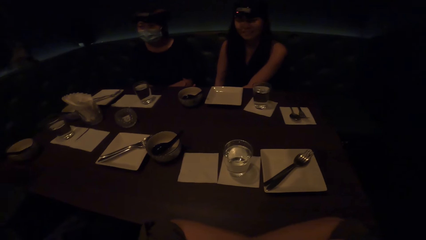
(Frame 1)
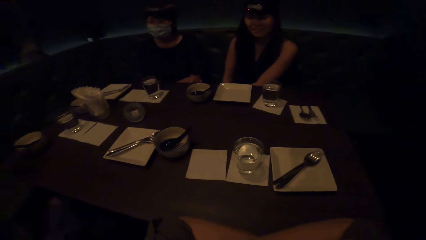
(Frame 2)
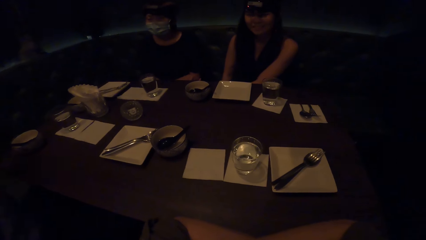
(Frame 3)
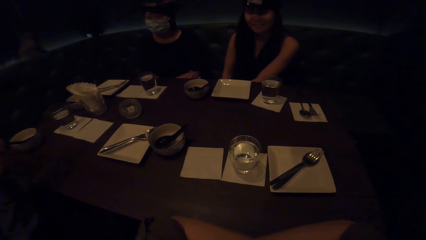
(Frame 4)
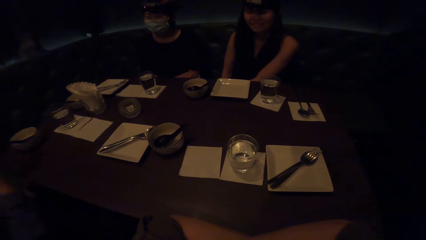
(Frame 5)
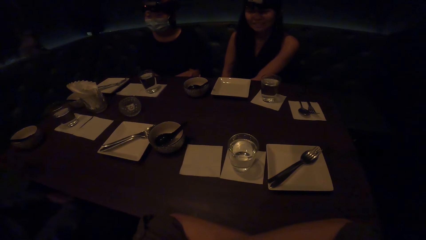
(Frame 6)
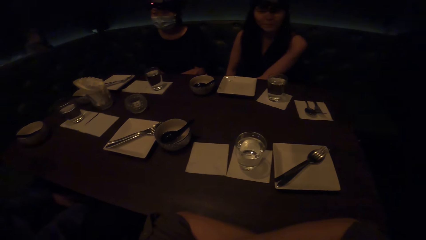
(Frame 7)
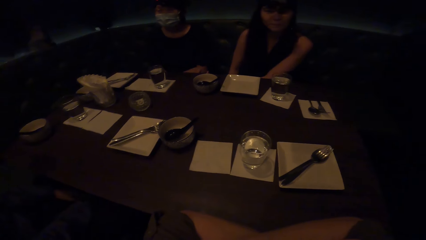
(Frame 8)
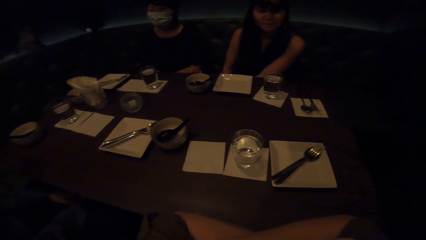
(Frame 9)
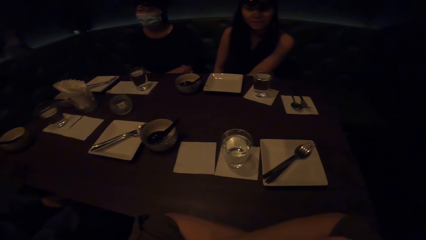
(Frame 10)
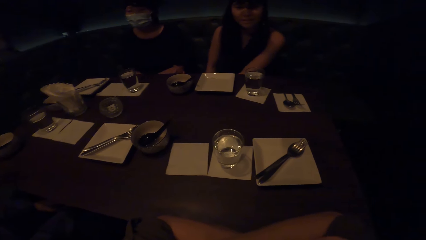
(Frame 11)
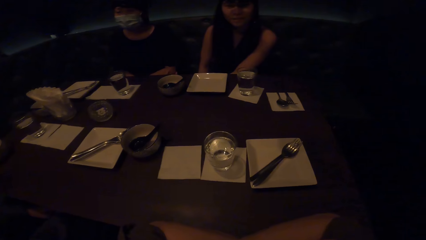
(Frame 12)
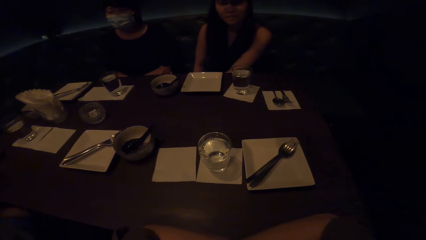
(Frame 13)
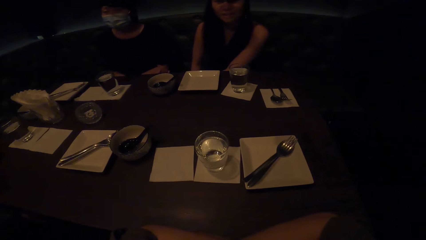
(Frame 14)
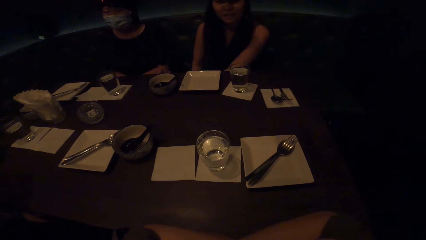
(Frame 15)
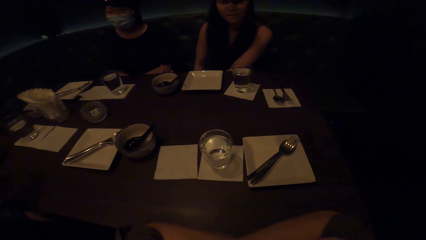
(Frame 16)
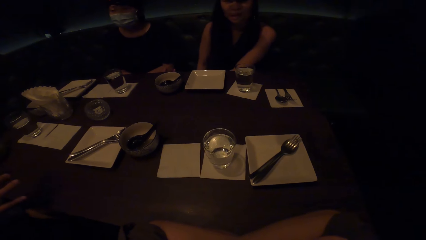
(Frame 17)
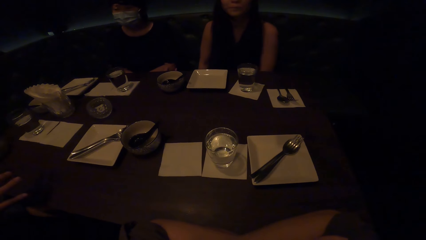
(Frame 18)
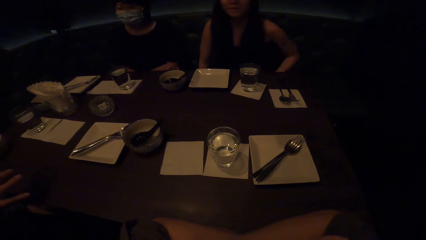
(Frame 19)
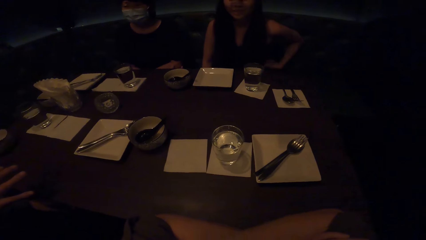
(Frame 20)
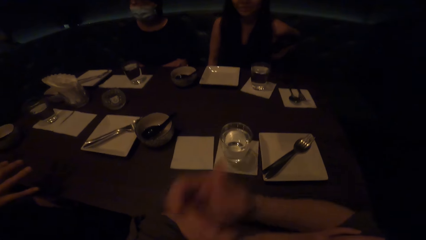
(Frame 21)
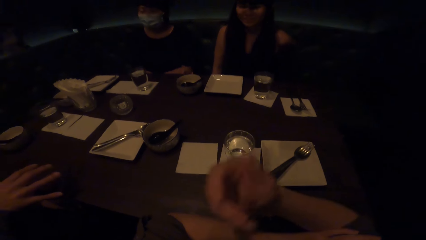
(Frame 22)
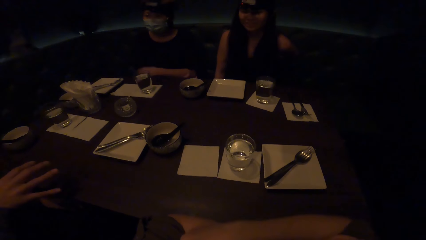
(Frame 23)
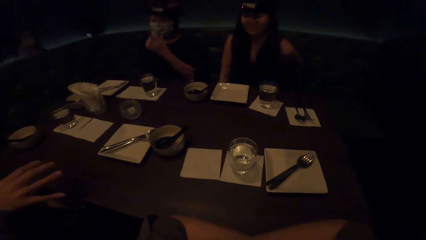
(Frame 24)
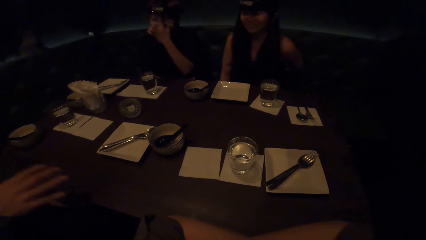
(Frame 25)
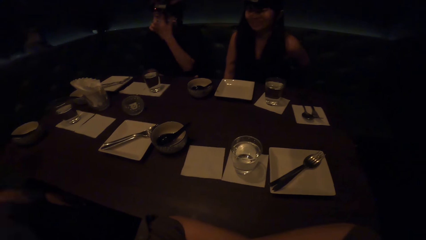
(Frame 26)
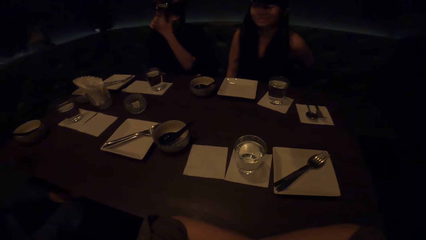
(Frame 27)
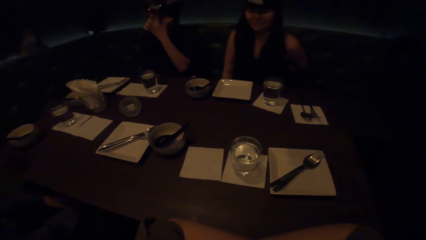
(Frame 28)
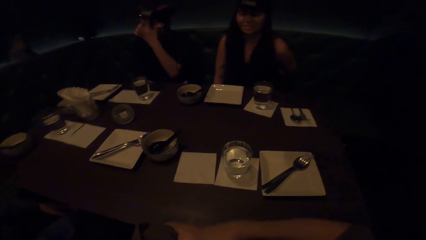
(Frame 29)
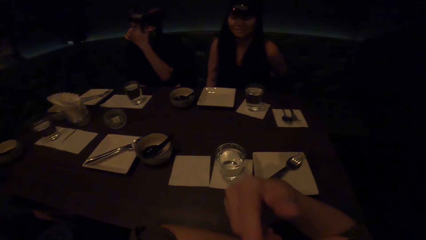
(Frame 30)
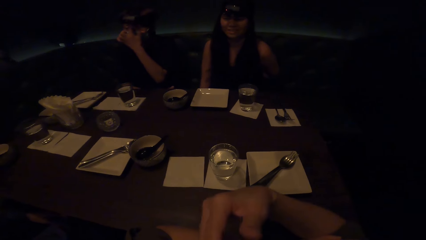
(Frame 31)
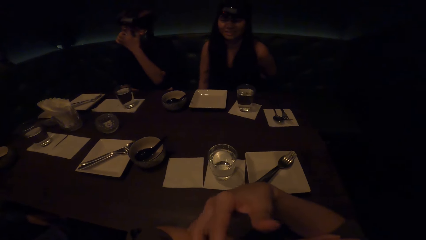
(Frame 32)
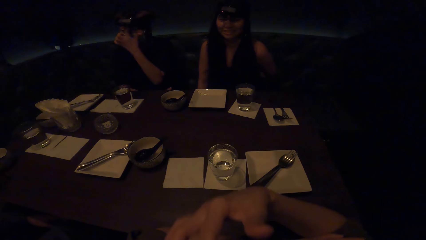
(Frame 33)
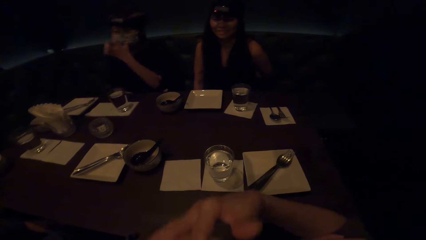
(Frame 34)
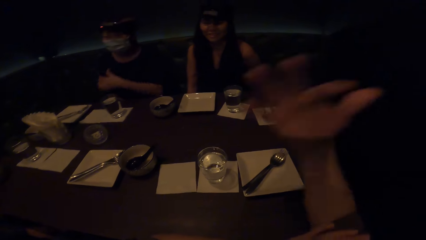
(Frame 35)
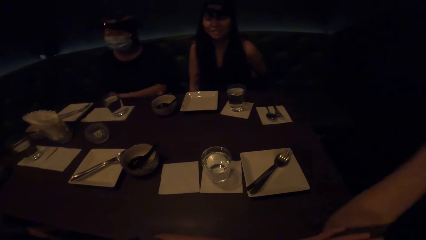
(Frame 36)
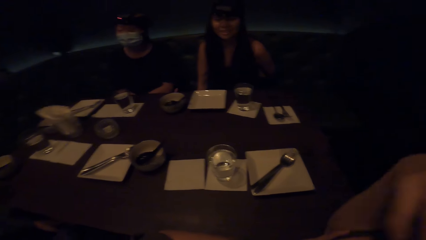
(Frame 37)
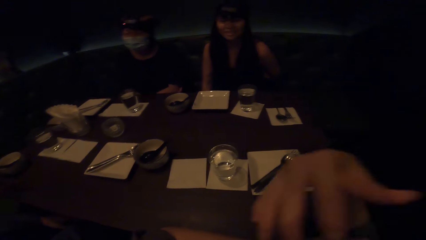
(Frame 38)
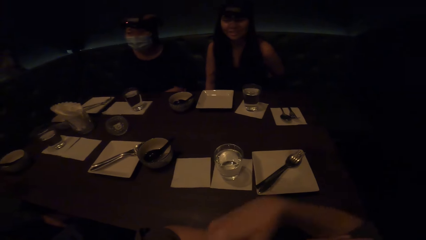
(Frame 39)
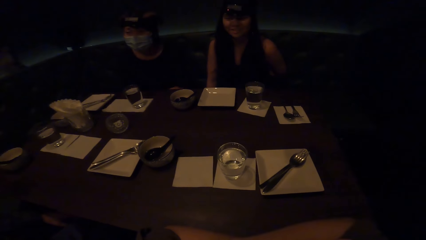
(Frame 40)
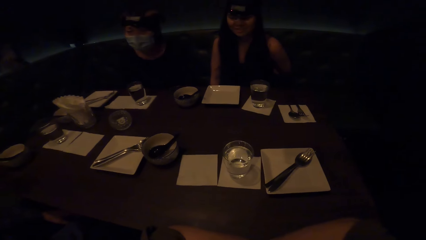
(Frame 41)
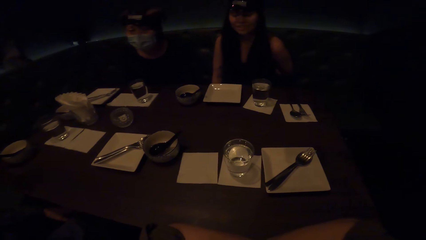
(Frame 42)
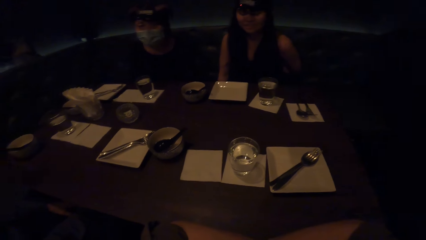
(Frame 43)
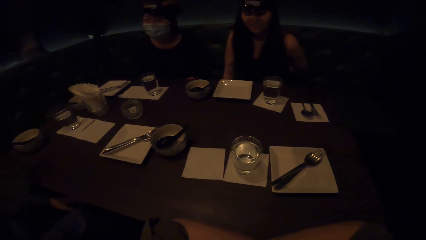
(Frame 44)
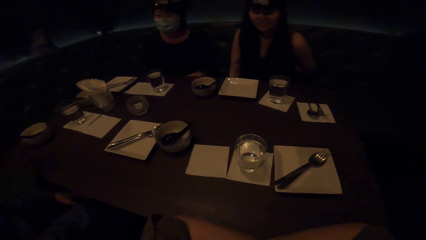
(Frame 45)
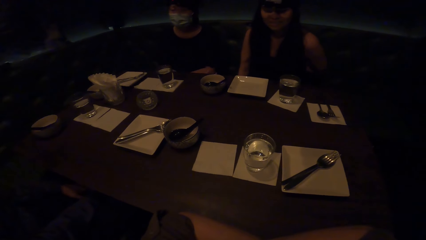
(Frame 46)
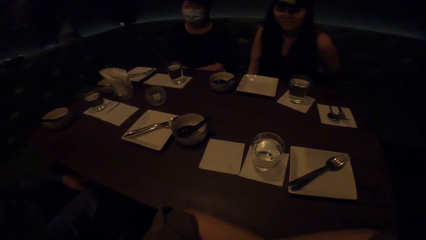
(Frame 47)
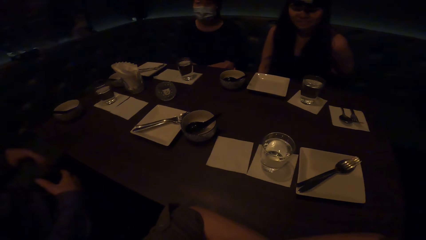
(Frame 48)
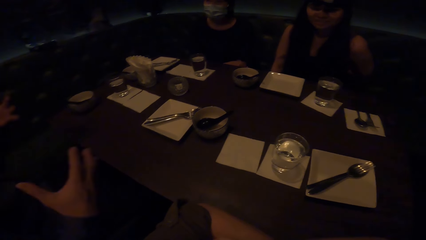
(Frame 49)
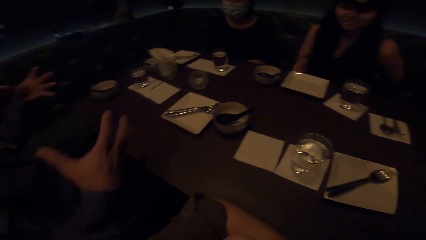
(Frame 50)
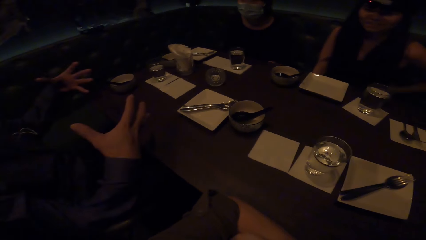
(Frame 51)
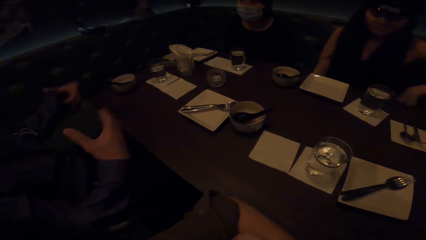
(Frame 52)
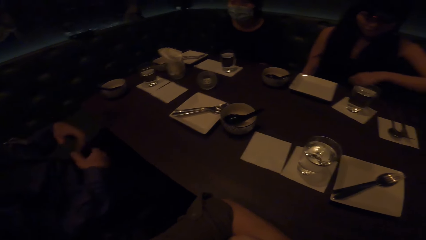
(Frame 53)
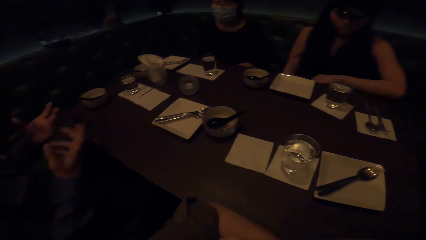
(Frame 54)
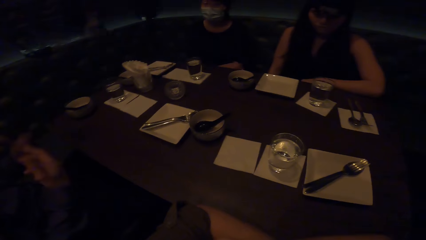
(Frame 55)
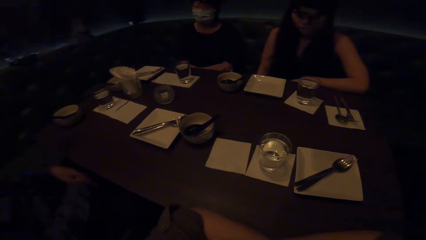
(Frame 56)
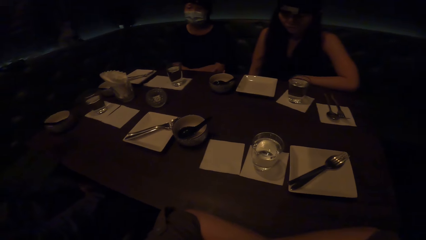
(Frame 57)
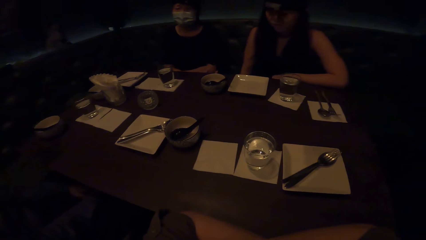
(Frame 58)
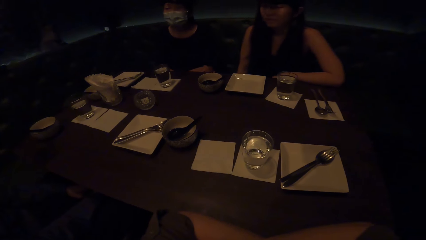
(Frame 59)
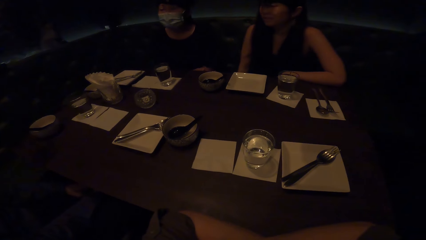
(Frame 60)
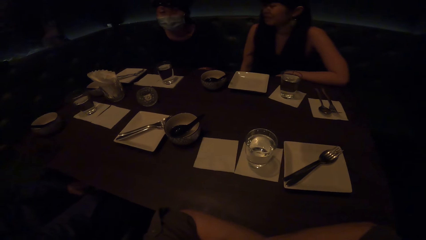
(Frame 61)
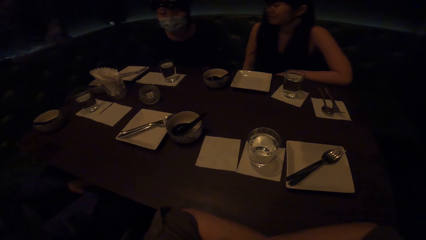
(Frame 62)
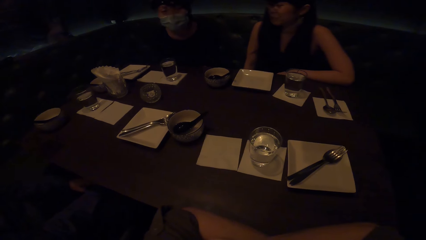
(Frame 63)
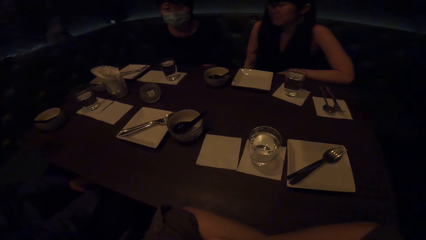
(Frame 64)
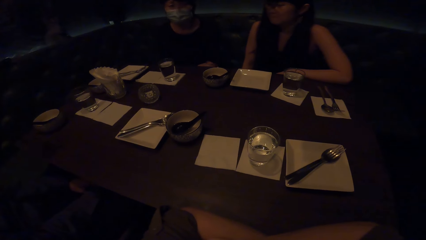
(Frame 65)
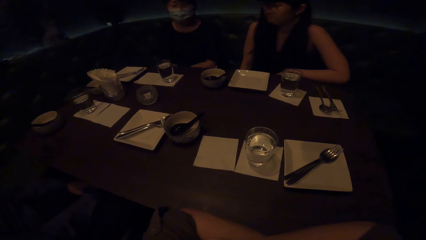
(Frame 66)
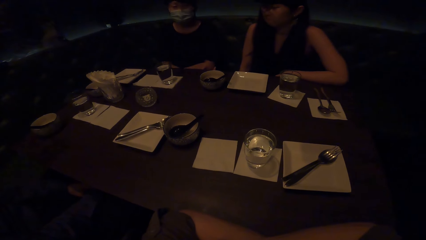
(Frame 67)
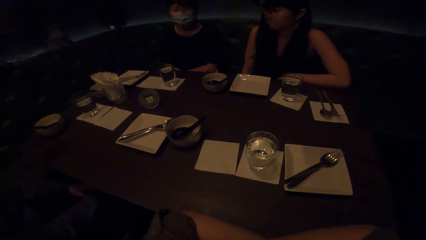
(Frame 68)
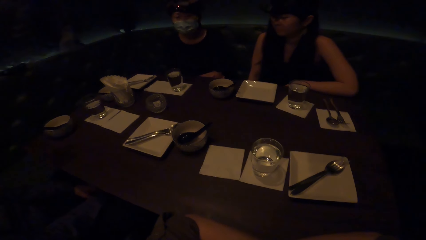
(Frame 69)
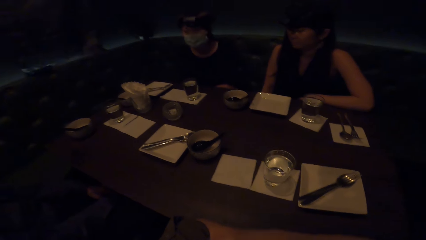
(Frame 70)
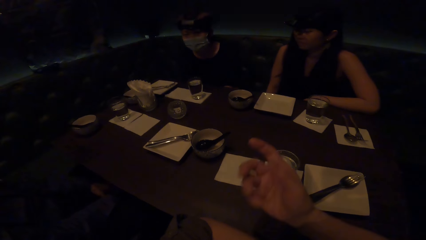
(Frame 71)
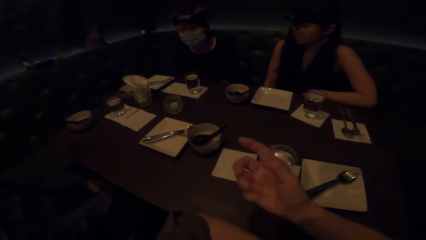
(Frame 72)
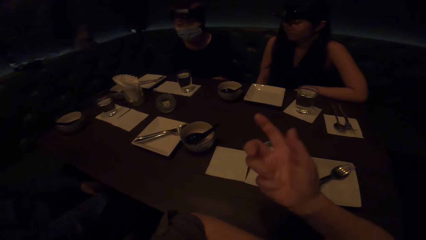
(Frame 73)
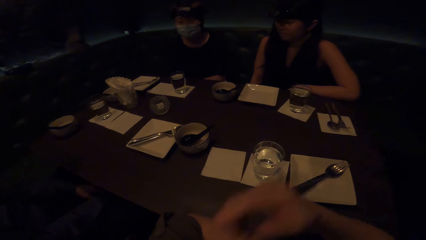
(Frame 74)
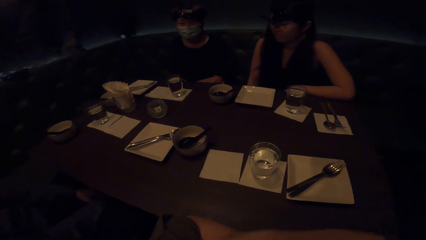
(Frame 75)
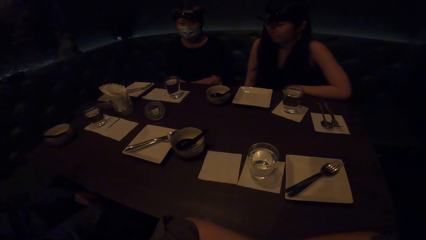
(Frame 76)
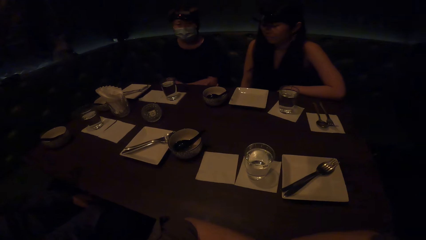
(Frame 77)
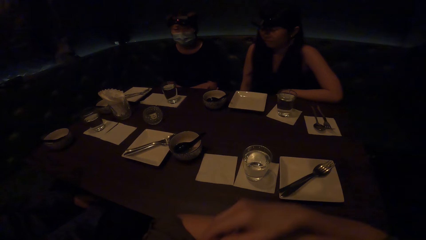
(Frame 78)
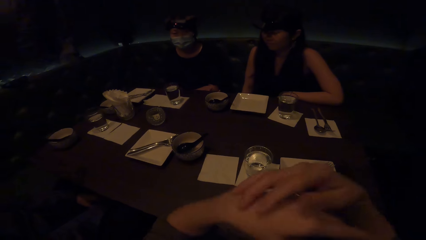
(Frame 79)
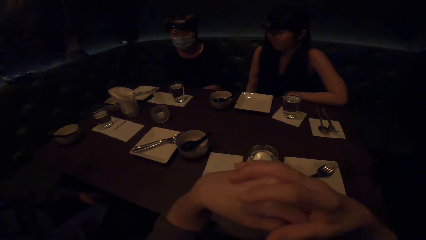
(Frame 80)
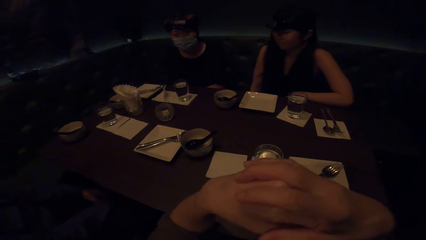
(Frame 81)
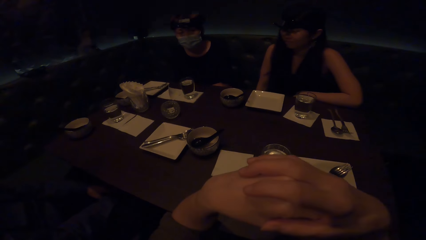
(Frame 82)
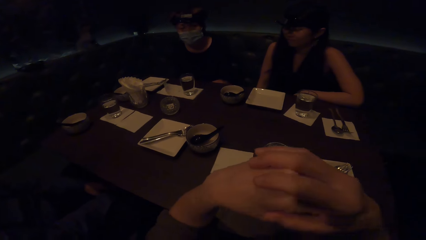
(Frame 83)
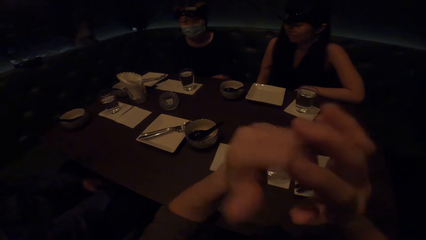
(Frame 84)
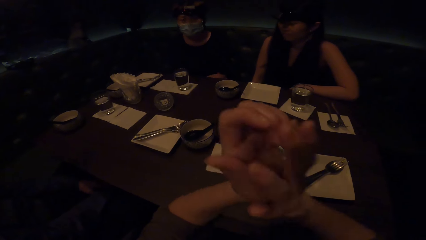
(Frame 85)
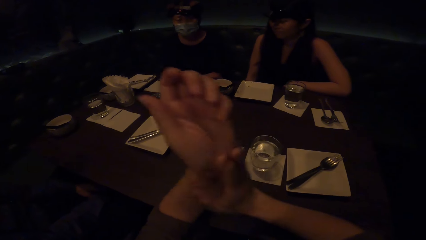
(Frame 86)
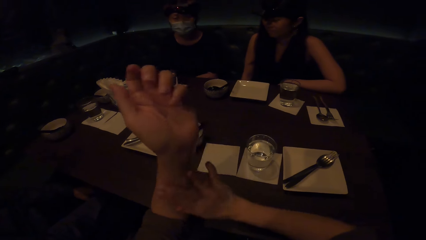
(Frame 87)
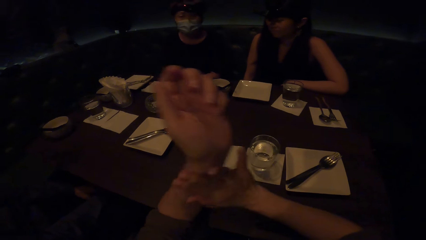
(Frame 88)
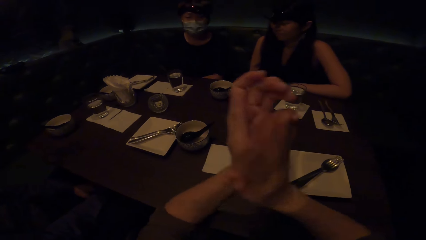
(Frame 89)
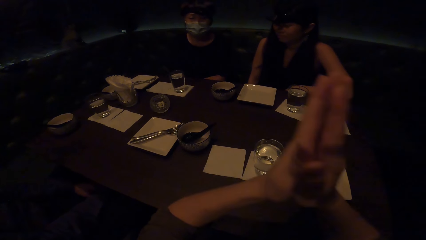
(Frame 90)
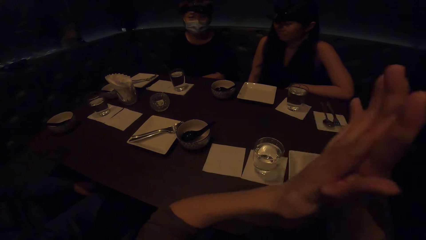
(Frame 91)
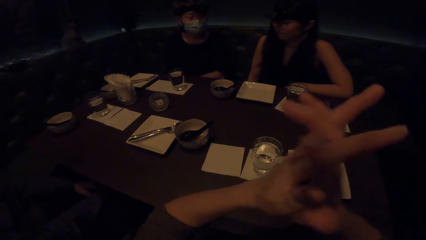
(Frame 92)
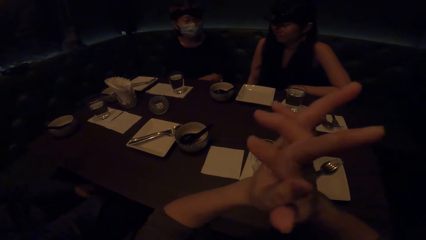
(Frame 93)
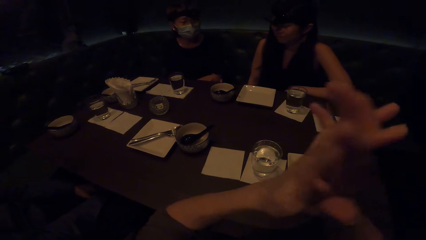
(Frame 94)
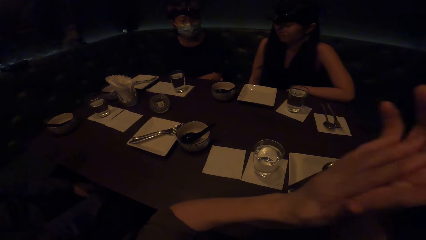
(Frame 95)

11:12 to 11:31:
The camera wearer looks around. They interact with people. They look around. They interact with people. They look around.
